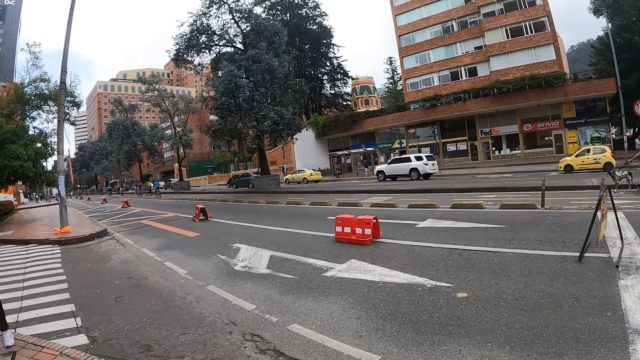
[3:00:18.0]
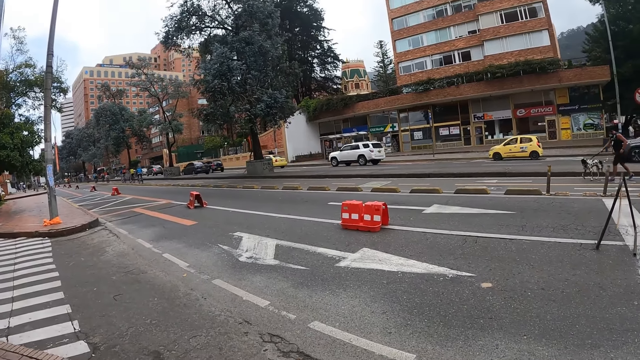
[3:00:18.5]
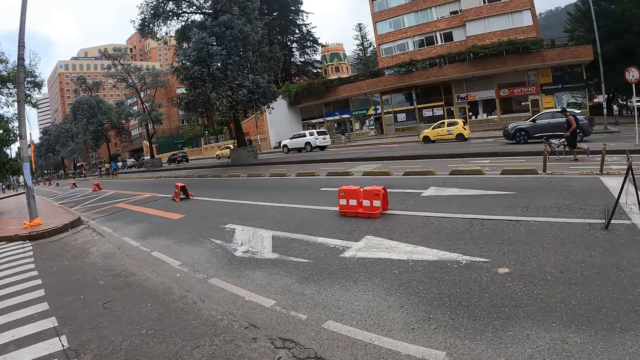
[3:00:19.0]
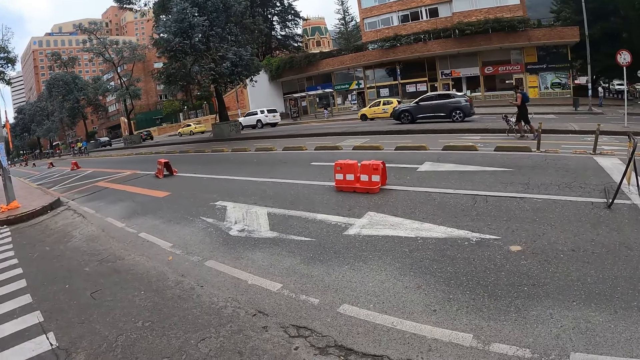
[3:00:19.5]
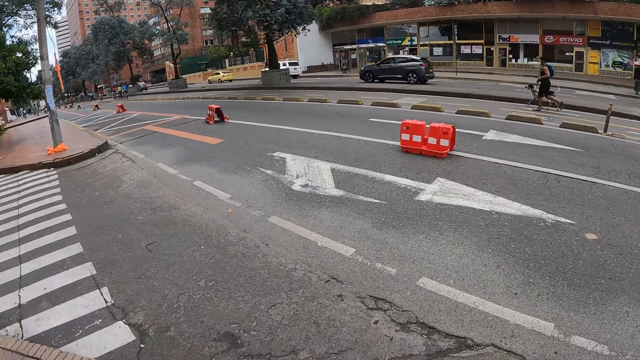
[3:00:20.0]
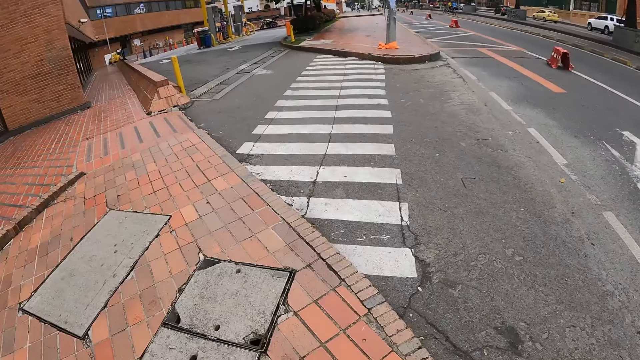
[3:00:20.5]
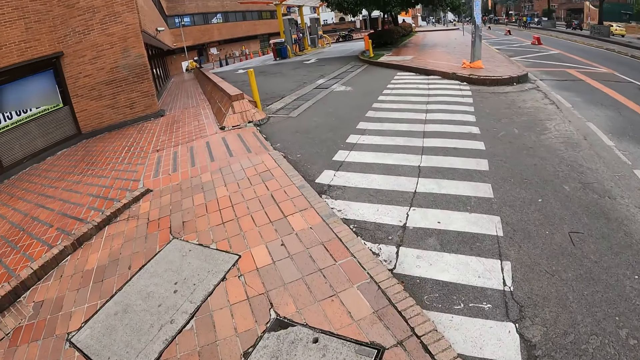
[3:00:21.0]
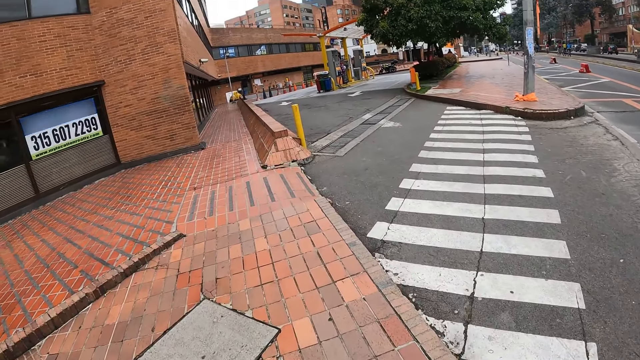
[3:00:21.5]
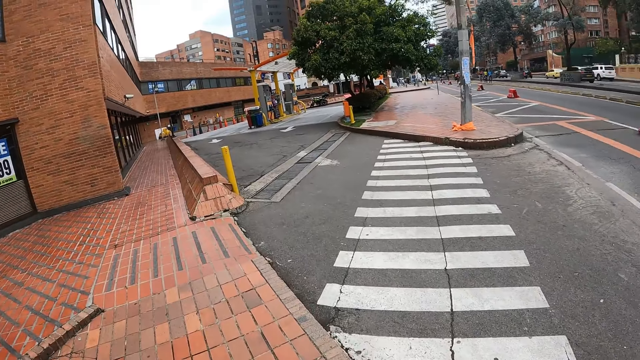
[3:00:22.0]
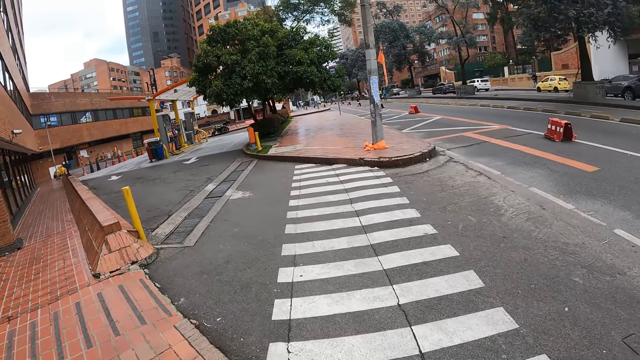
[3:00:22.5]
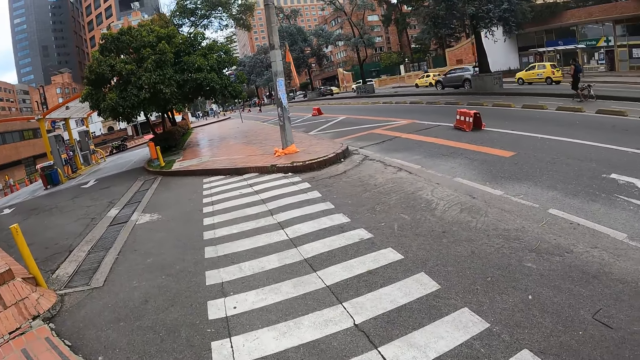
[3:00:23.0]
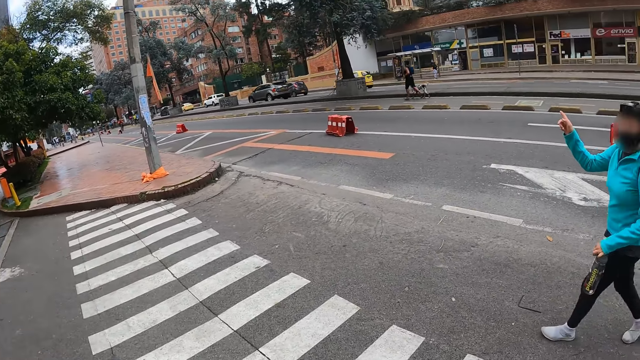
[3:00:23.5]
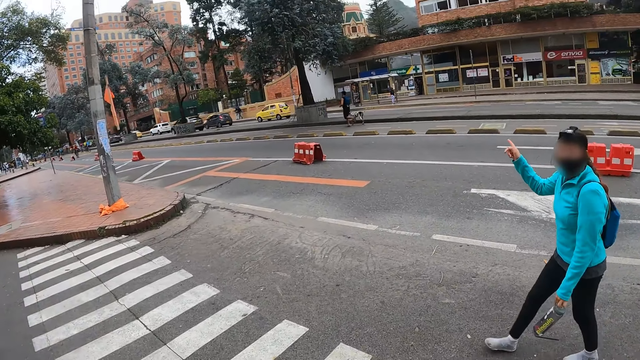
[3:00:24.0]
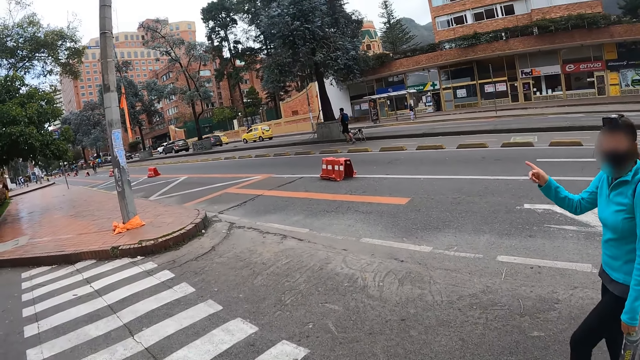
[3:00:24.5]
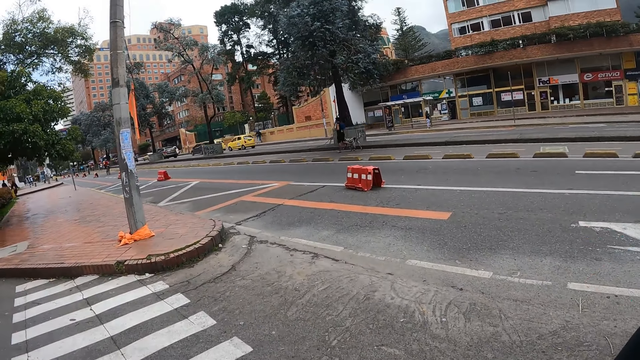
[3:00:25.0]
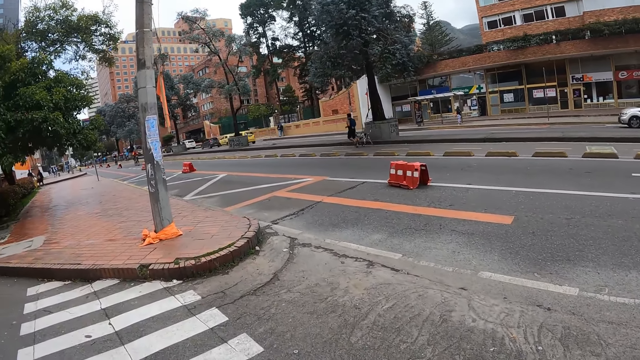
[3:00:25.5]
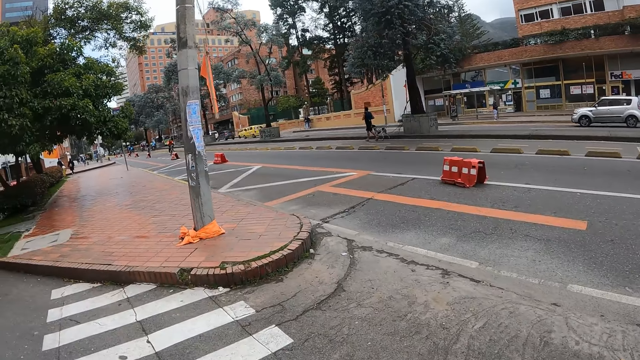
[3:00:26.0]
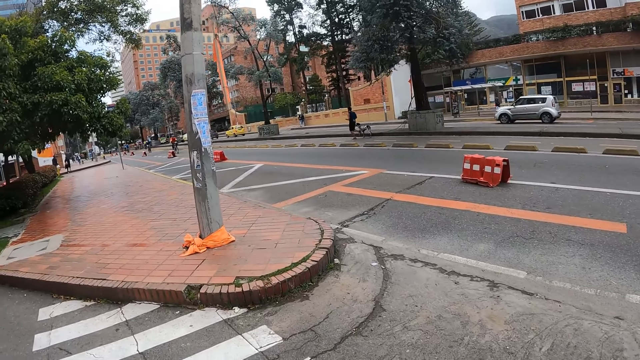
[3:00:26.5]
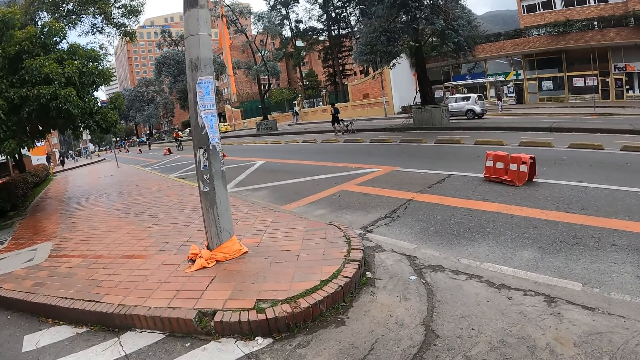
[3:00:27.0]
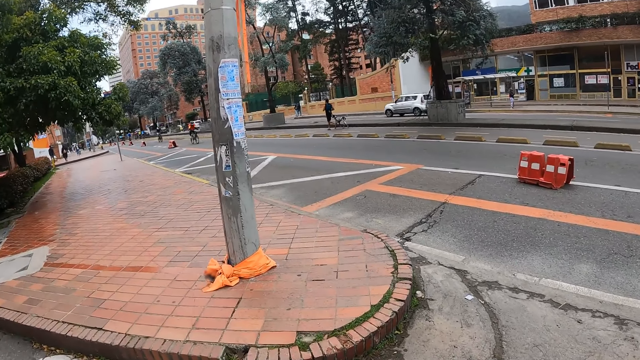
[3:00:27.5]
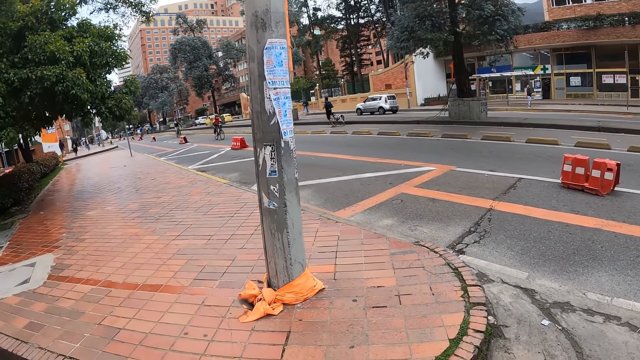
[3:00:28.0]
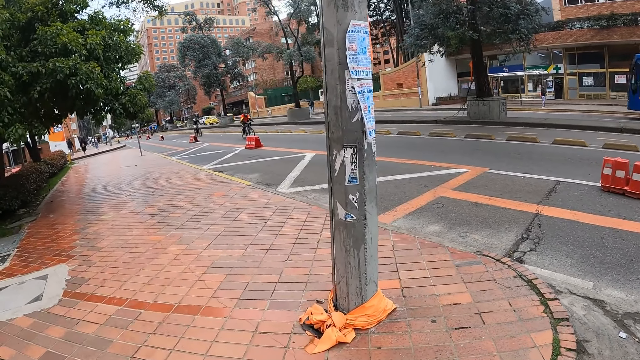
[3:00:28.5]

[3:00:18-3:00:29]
The woman interacts with the camera wearer.

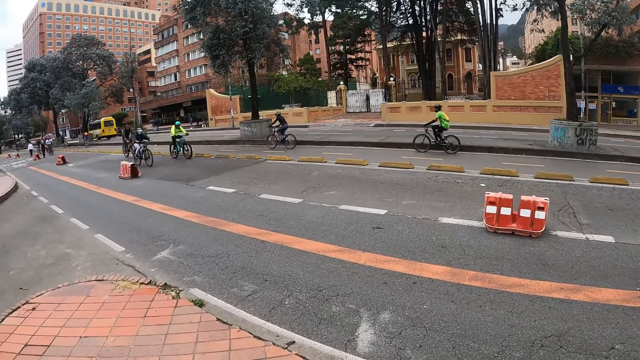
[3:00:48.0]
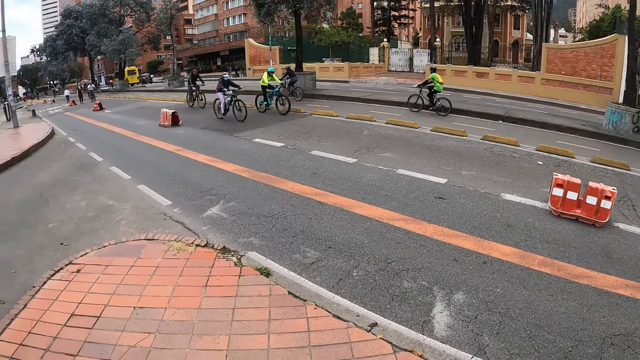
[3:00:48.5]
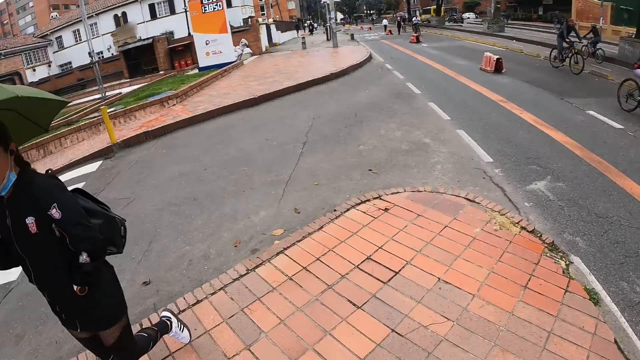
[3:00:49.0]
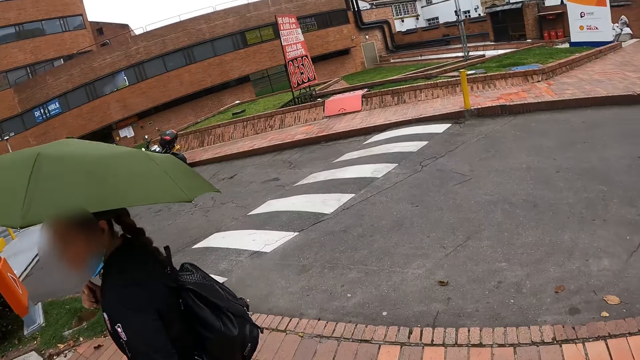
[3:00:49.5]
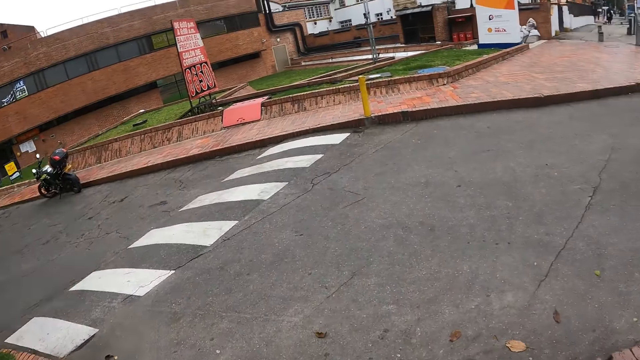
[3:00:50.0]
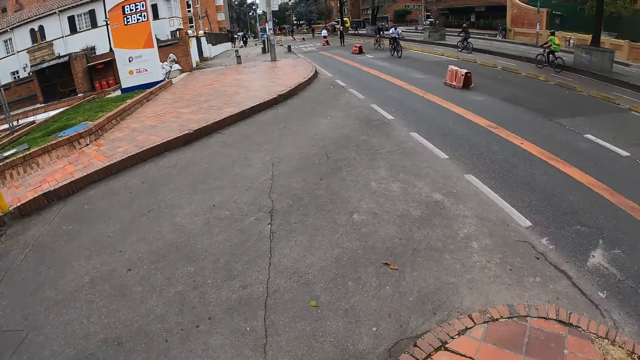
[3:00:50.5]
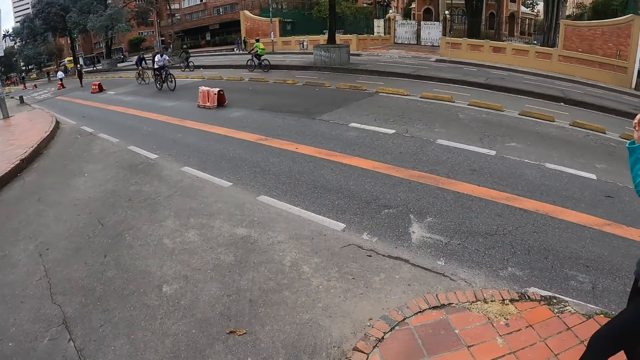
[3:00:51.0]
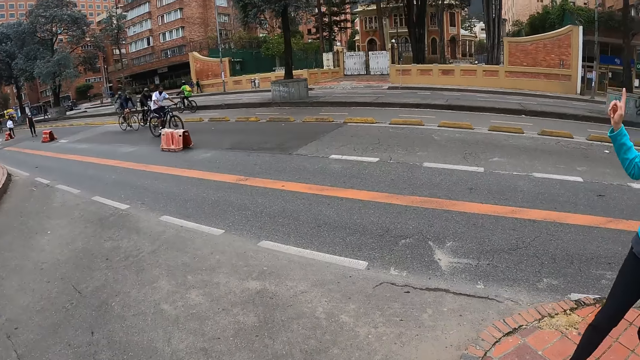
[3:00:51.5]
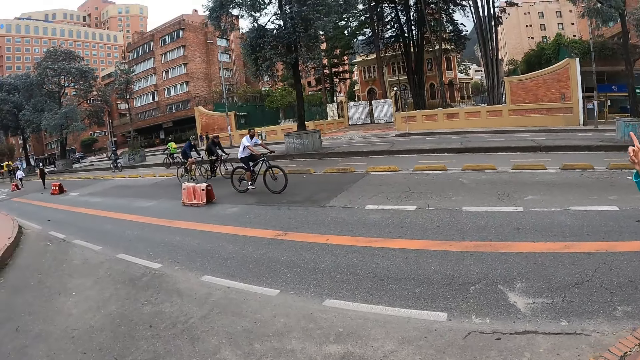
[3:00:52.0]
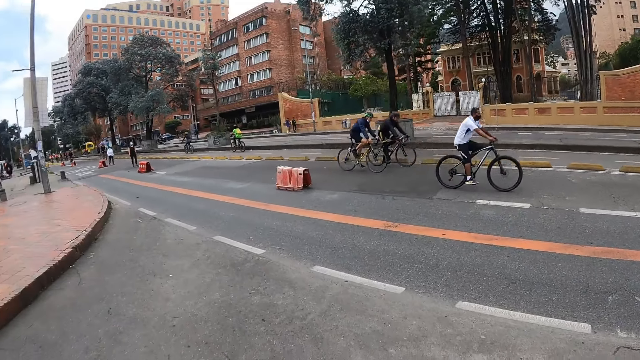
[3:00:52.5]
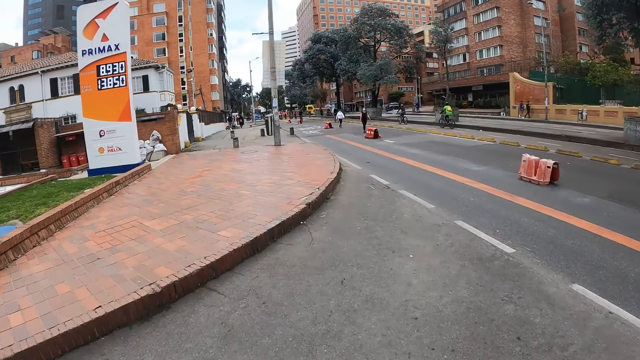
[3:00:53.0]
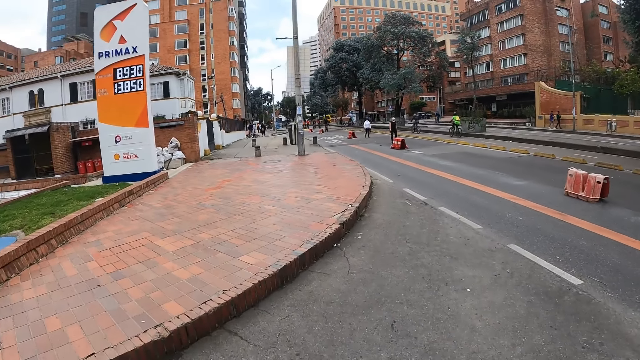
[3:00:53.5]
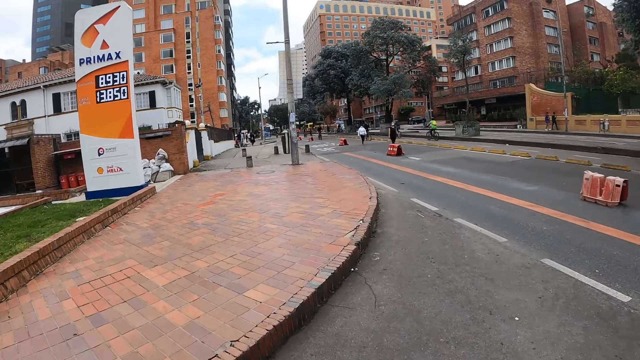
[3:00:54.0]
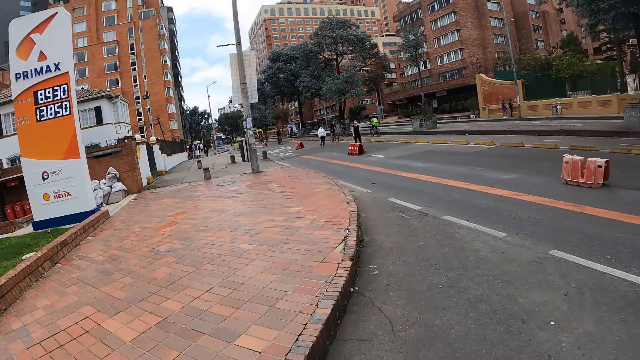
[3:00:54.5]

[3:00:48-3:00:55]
The camera wearer looks around.

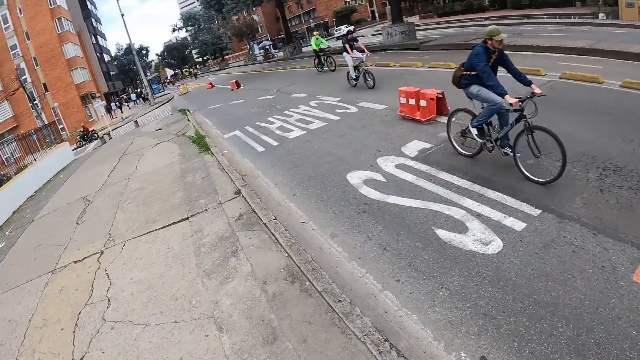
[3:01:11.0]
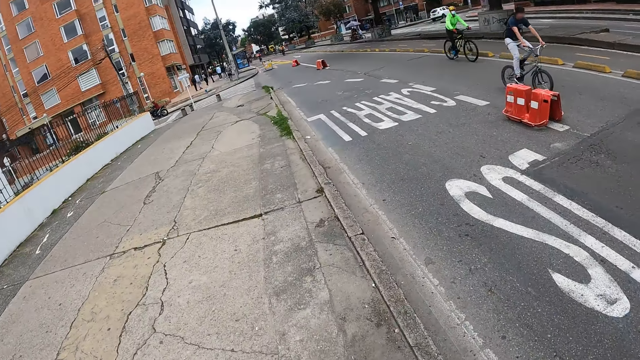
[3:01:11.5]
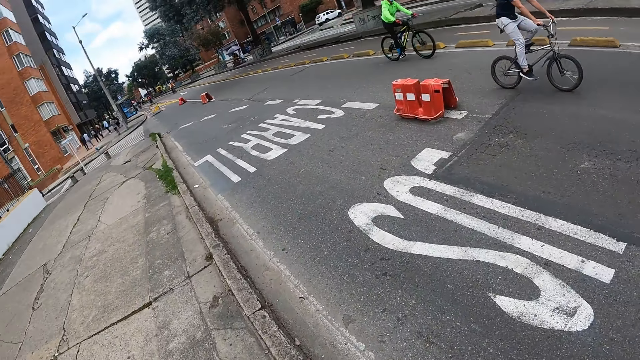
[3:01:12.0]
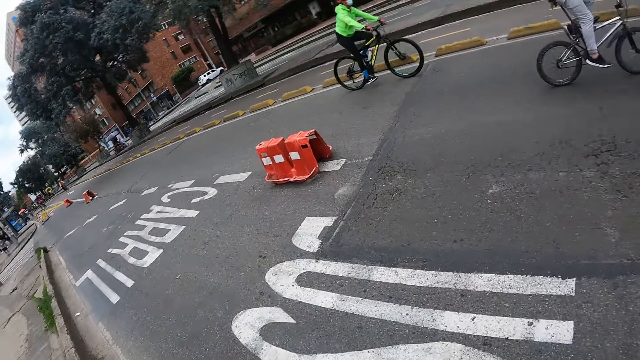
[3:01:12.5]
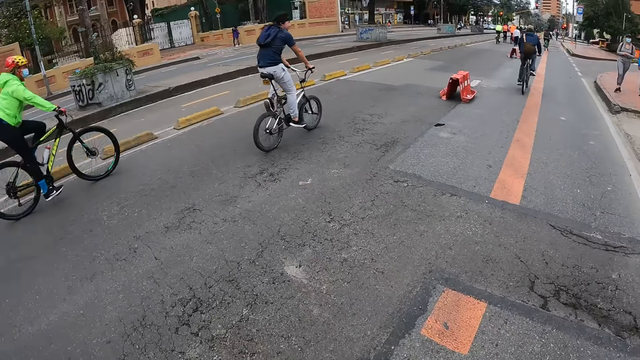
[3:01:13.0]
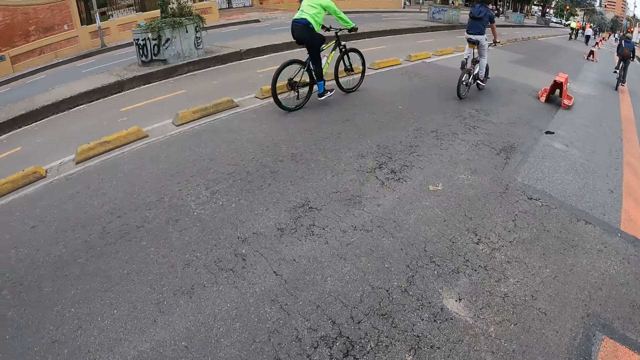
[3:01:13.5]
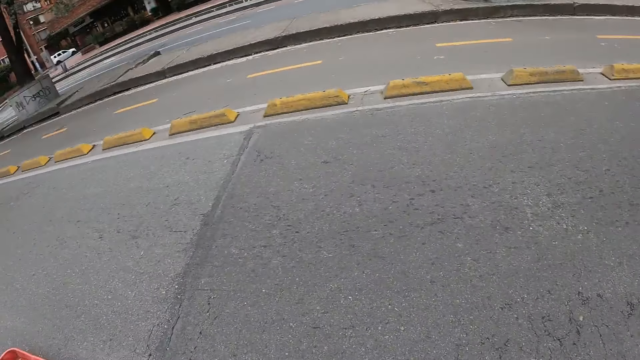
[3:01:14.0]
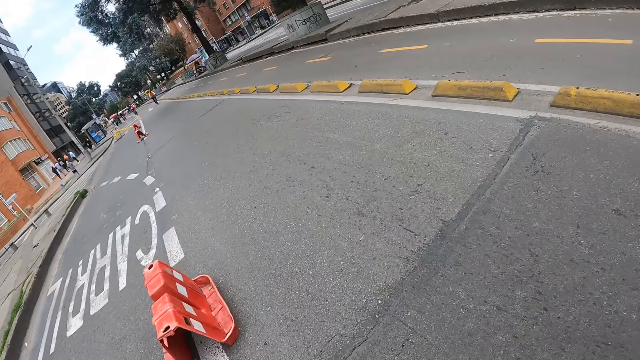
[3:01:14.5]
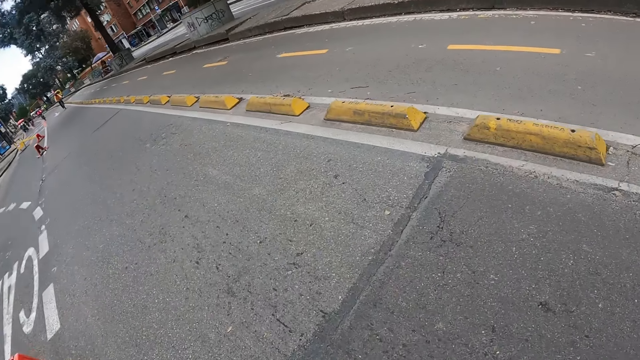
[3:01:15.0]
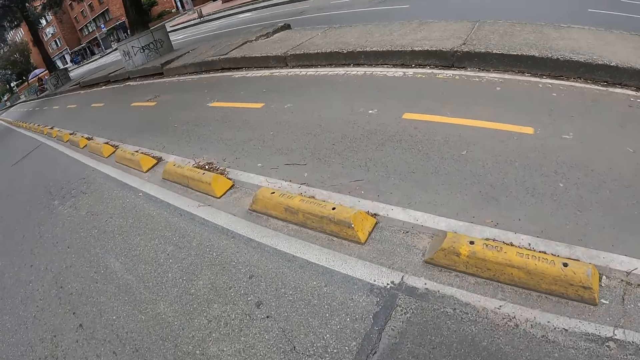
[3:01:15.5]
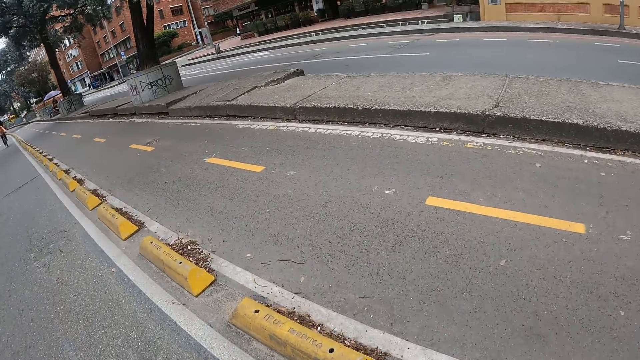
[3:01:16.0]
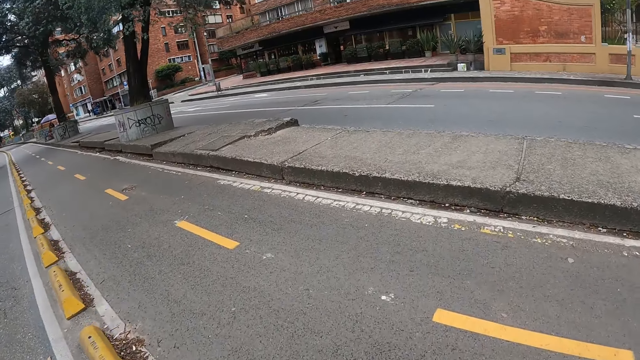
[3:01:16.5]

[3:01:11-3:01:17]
The camera wearer crosses a road.
